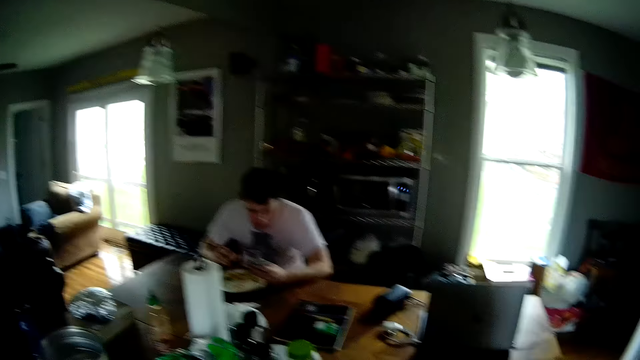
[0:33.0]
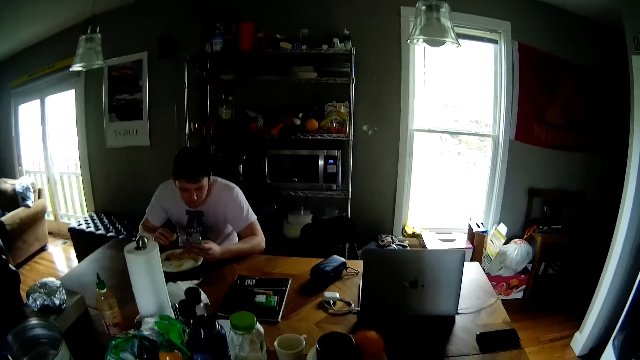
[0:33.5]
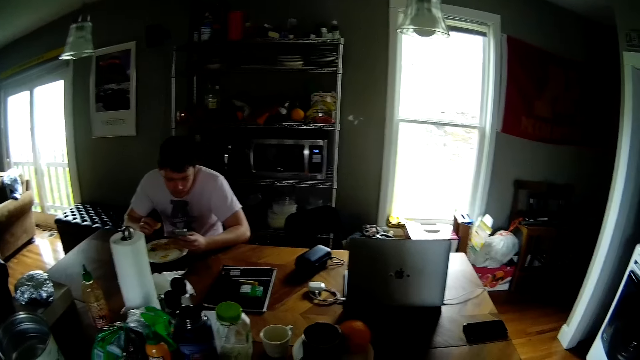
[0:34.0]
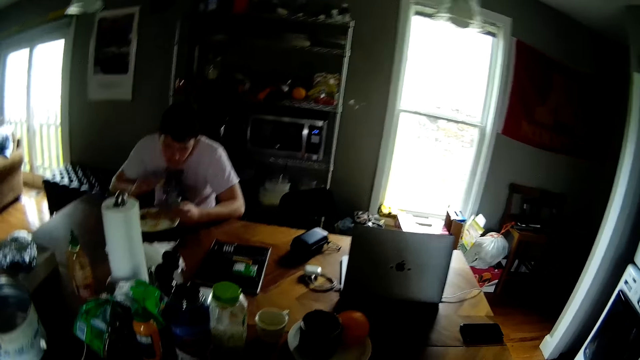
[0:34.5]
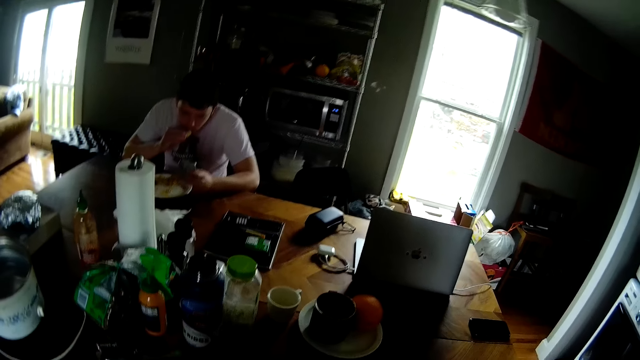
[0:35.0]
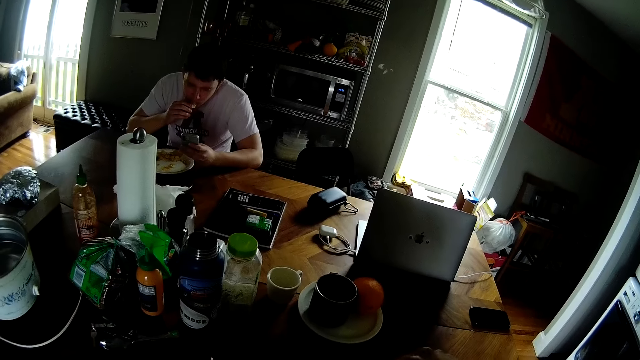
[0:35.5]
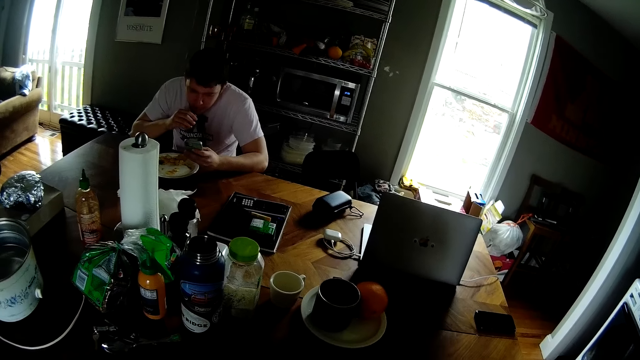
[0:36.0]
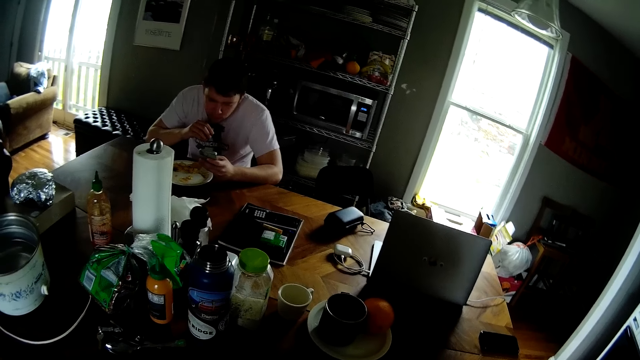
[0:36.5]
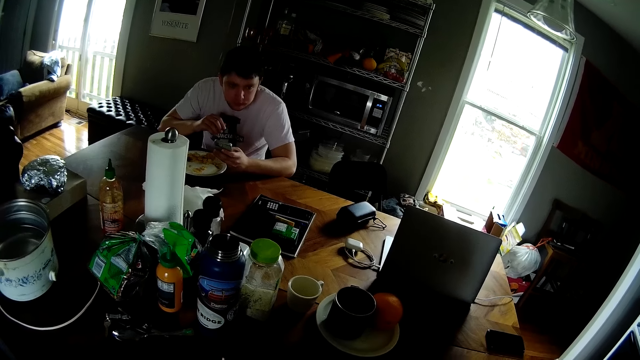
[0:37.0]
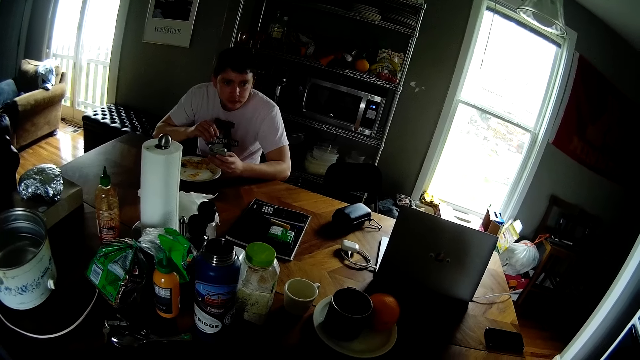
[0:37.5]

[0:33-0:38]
The man puts the food in his mouth. The camera wearer looks at the table. They talk to the man.

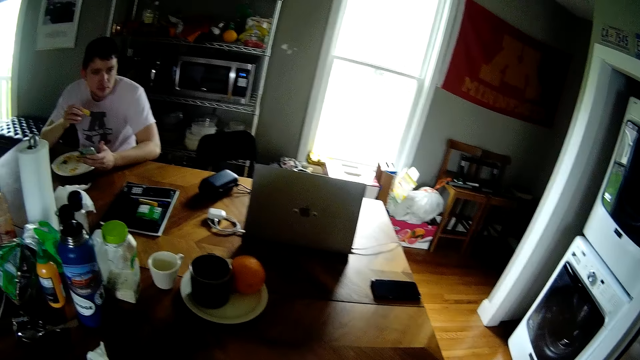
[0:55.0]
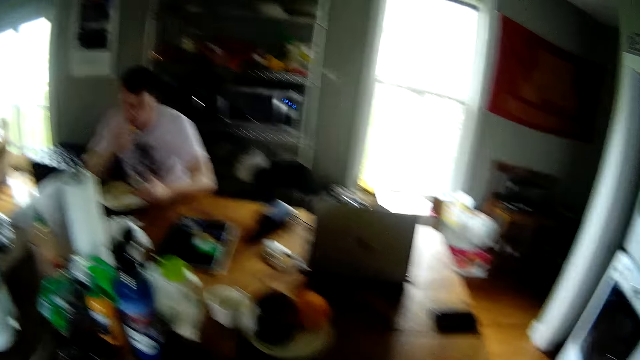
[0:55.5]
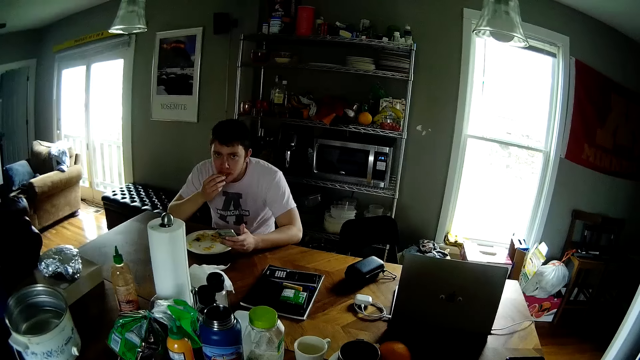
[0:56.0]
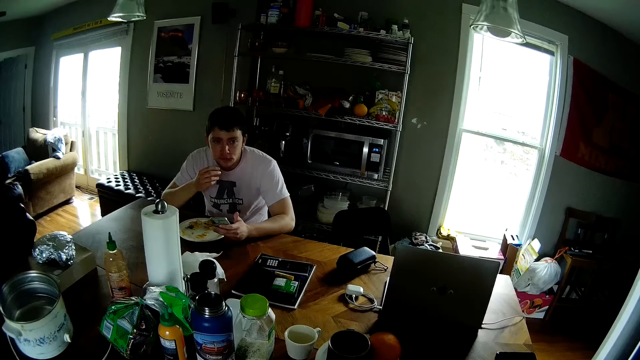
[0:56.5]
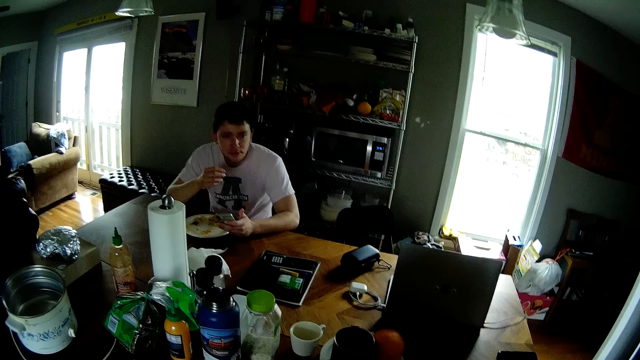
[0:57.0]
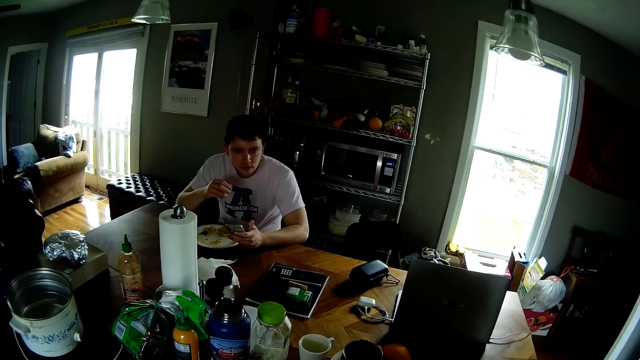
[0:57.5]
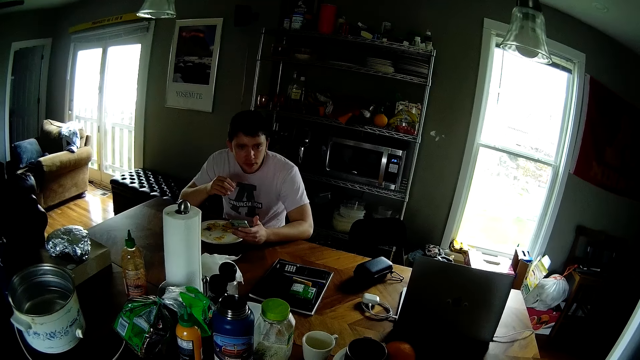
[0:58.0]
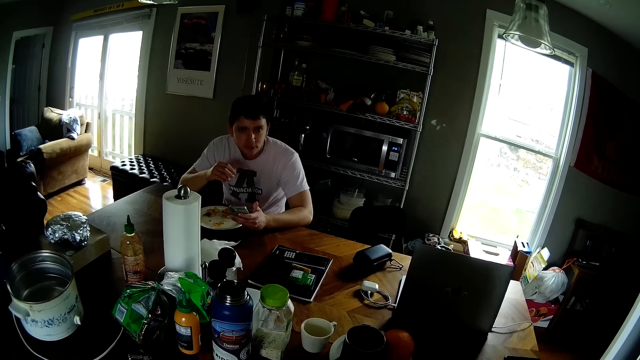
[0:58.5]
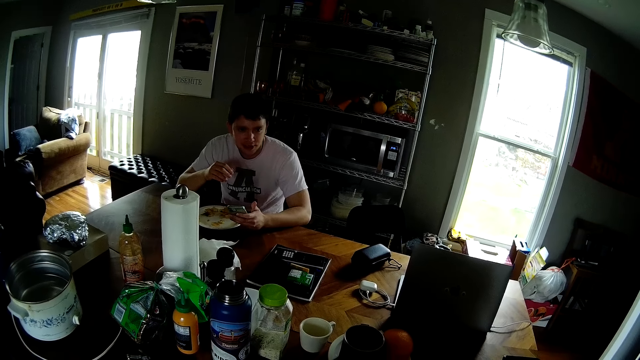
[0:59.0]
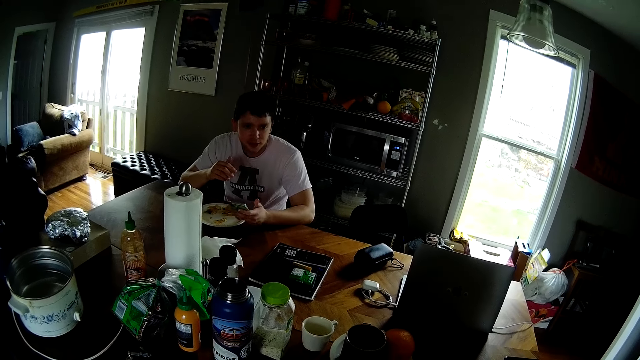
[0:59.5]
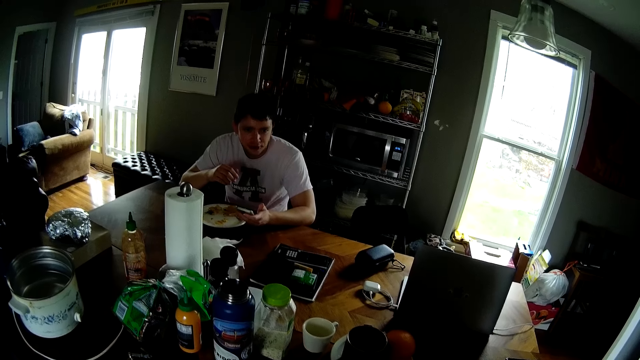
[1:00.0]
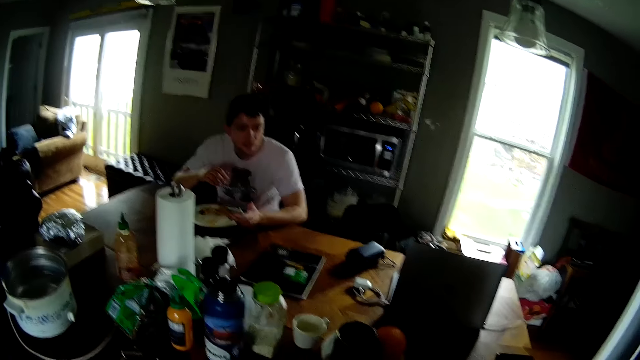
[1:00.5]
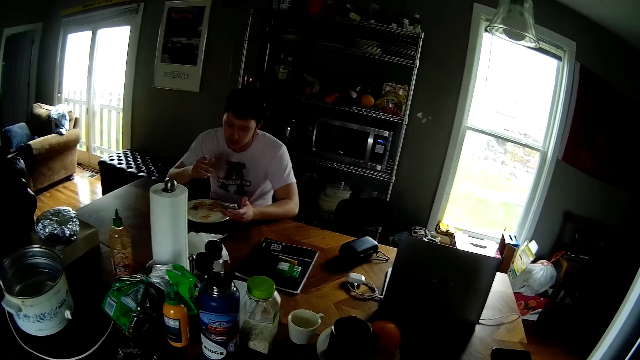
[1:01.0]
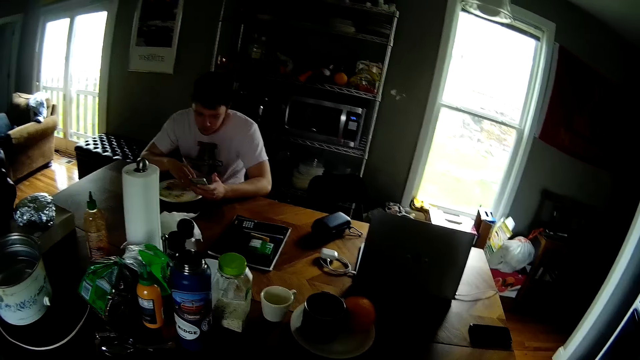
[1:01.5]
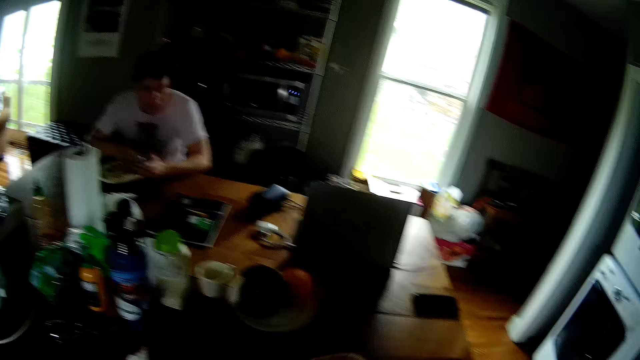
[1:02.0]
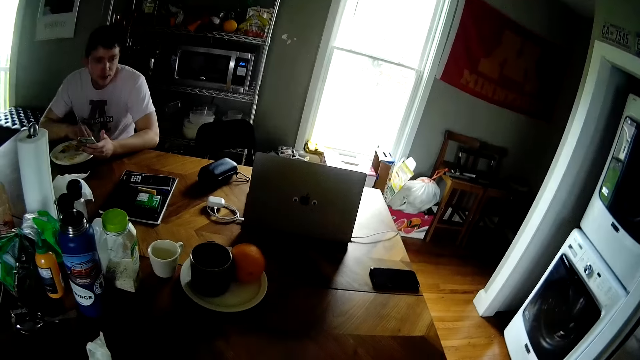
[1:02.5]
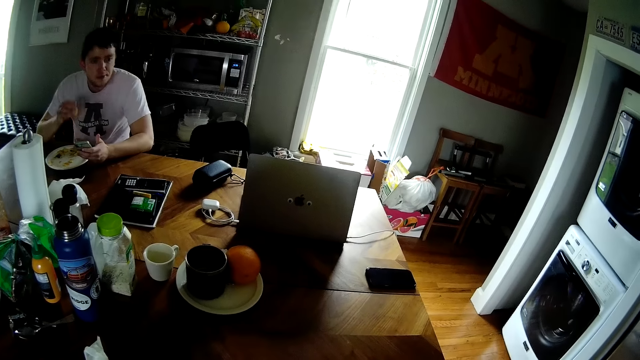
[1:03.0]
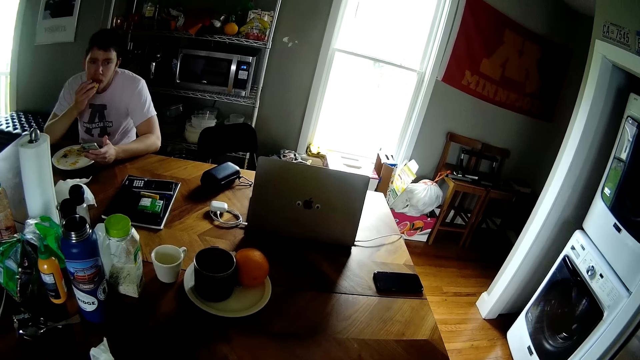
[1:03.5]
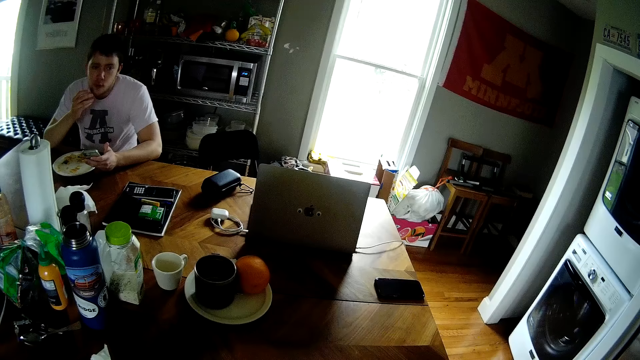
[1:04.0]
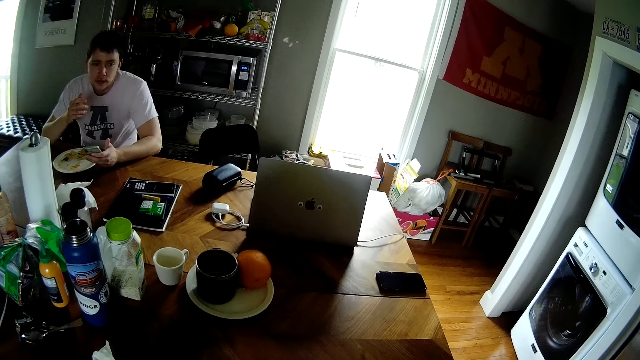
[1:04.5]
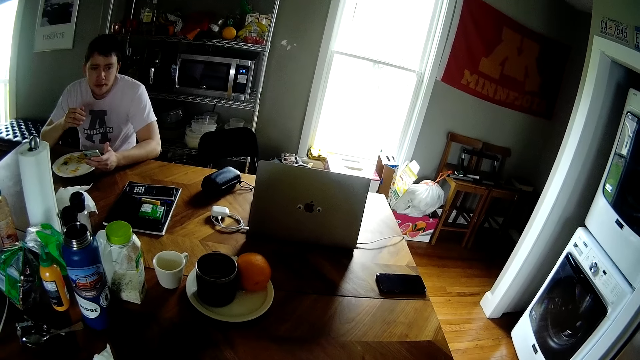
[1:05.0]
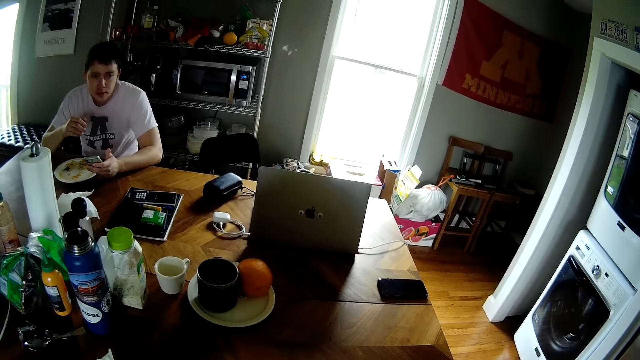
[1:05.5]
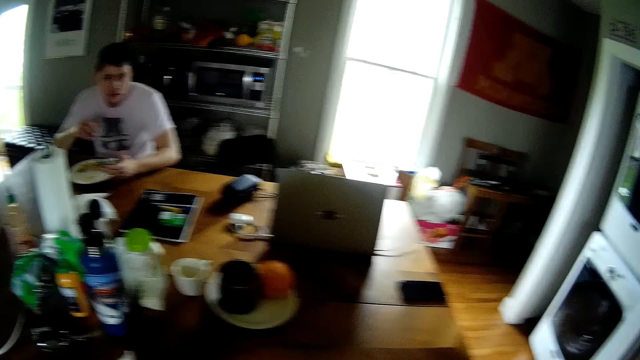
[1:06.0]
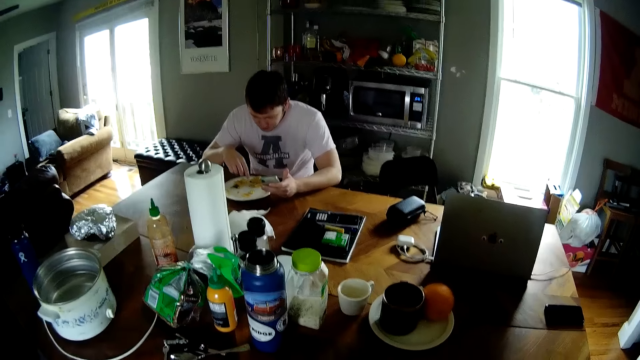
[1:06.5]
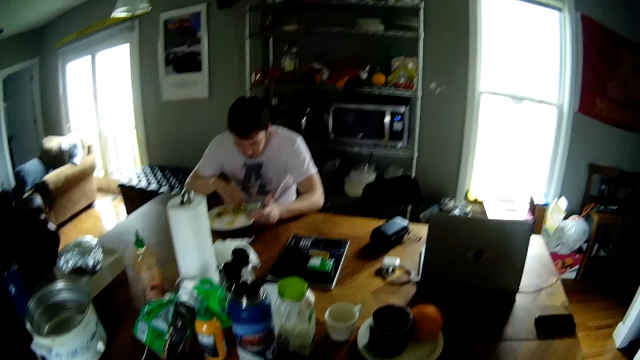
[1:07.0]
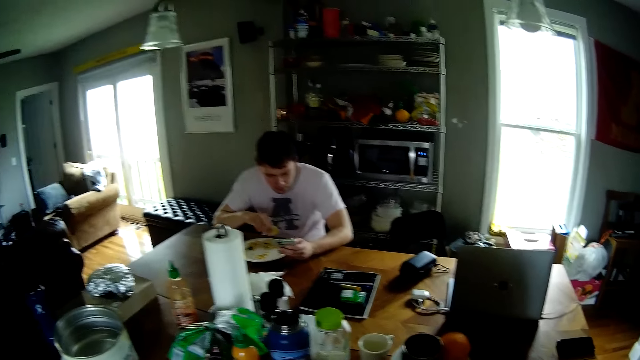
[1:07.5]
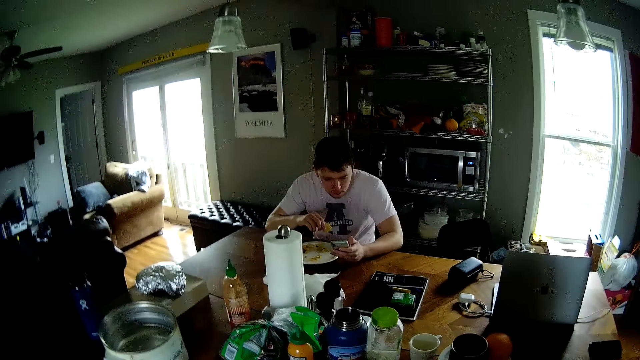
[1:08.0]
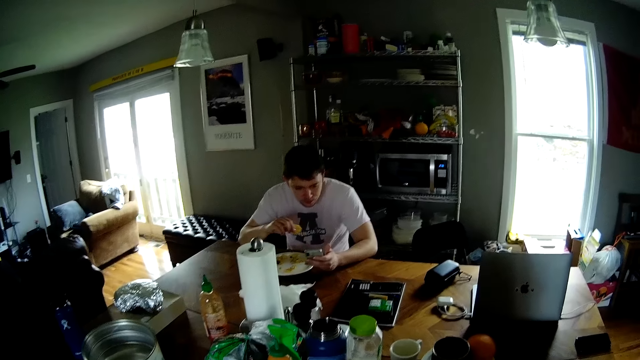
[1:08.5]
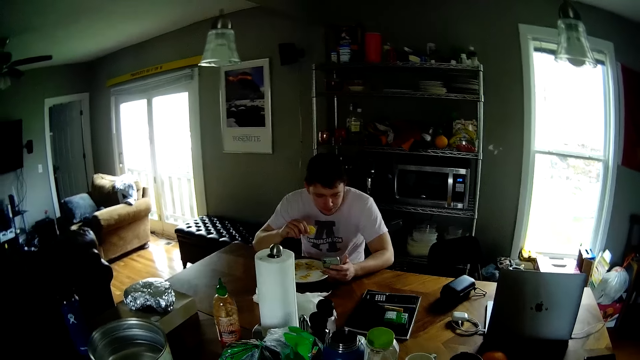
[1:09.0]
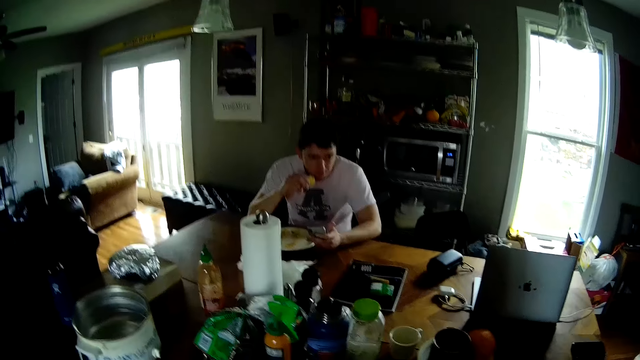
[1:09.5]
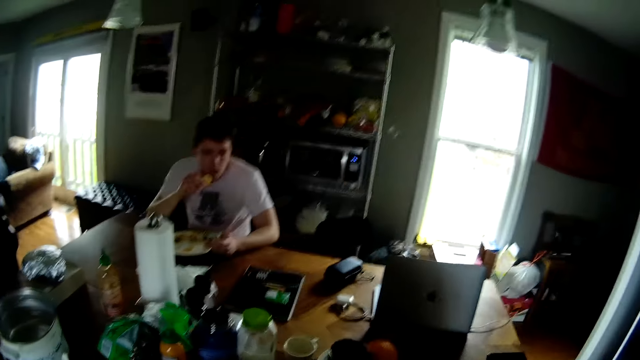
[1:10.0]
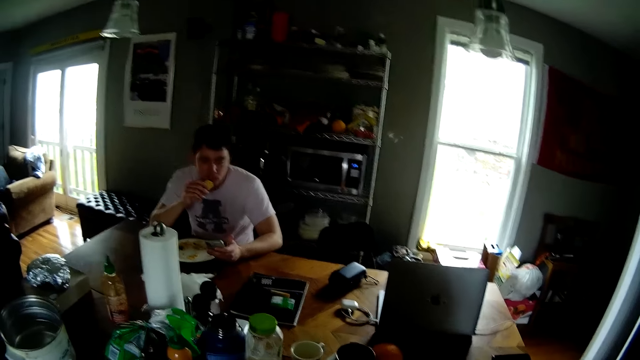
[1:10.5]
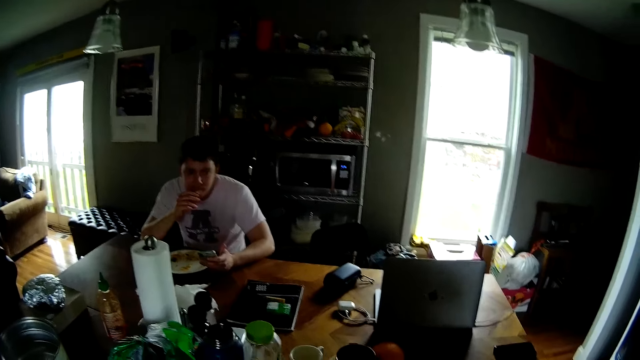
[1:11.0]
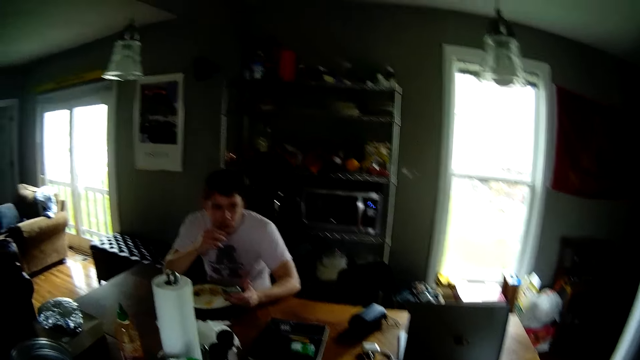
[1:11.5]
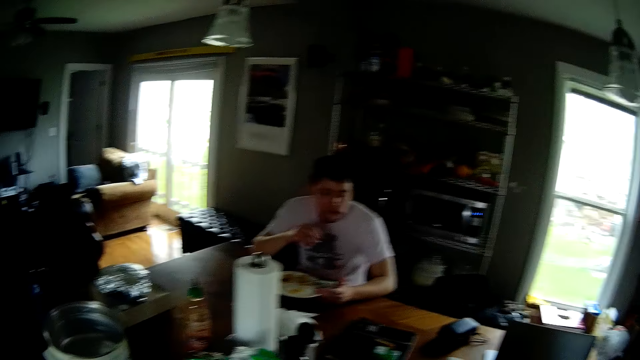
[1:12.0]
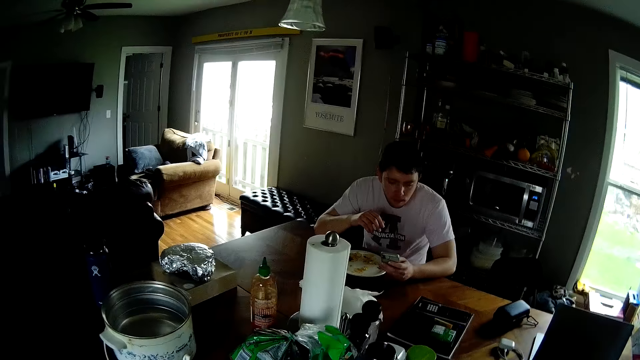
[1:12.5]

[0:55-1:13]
The man puts the food in his mouth and talks to the camera wearer. The man takes food from a plate with his right hand and puts the food in his mouth. The camera wearer talks to the man. The man takes the food from the plate with his right hand and eats. The camera wearer talks to the man. The man puts the food in his mouth. The camera wearer talks to the man.
